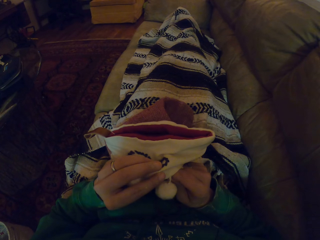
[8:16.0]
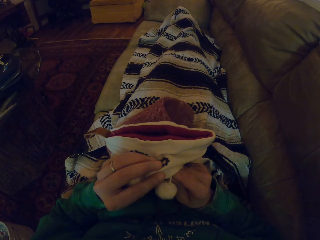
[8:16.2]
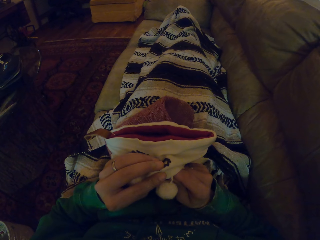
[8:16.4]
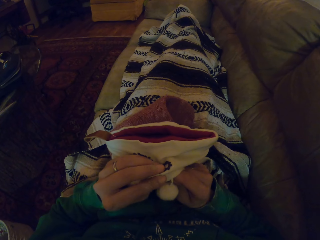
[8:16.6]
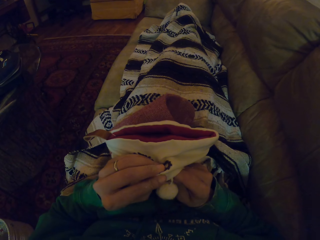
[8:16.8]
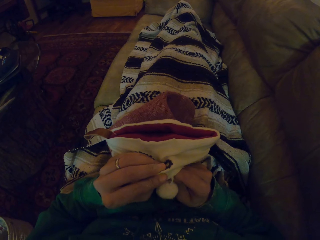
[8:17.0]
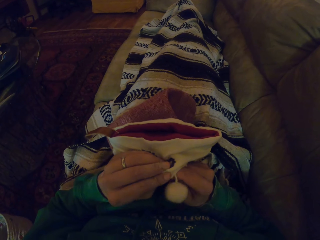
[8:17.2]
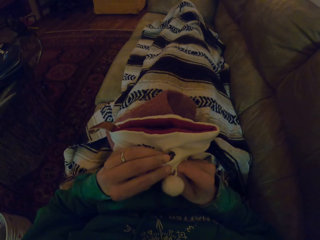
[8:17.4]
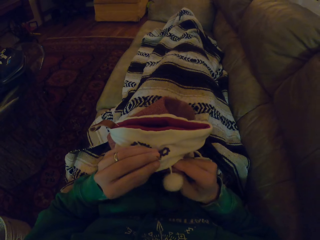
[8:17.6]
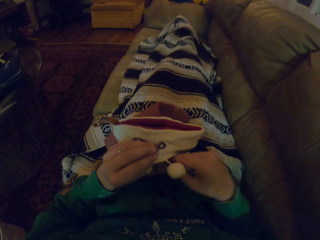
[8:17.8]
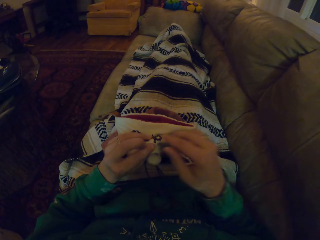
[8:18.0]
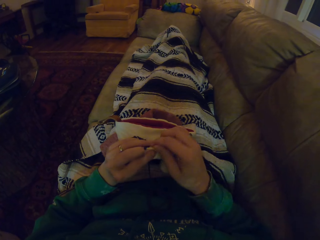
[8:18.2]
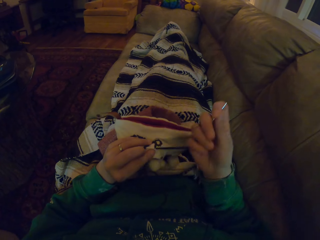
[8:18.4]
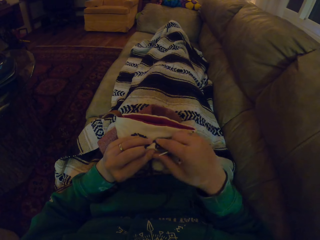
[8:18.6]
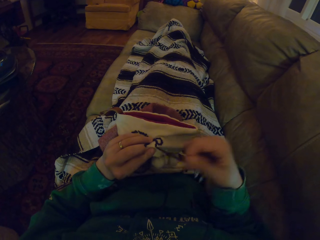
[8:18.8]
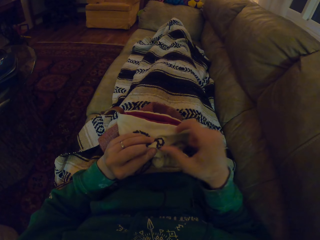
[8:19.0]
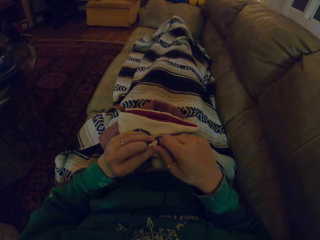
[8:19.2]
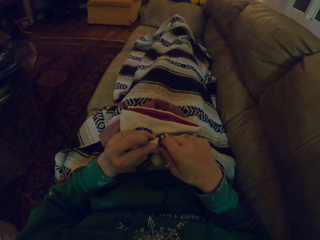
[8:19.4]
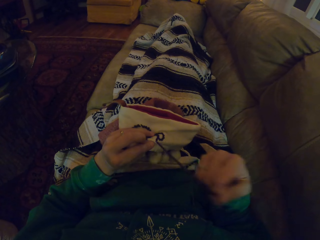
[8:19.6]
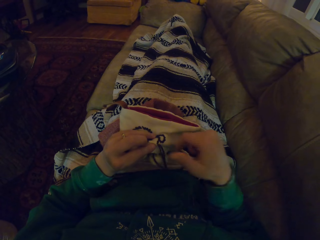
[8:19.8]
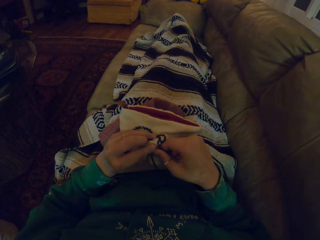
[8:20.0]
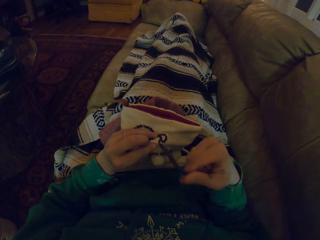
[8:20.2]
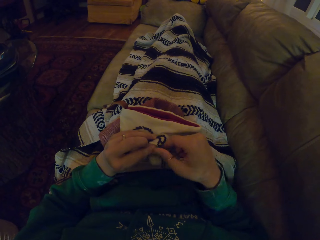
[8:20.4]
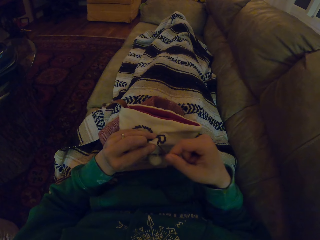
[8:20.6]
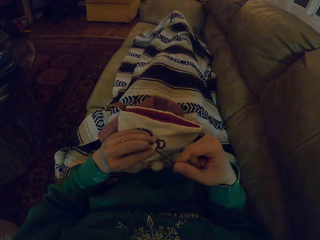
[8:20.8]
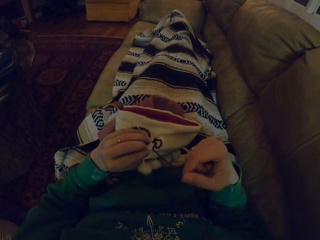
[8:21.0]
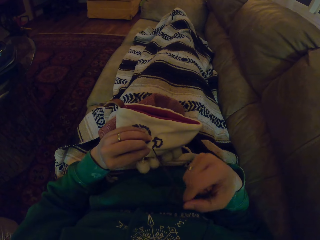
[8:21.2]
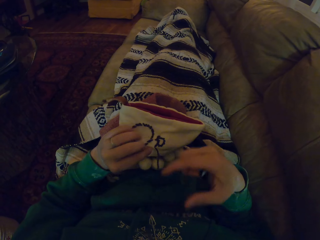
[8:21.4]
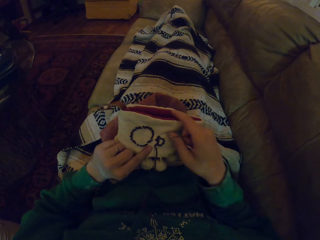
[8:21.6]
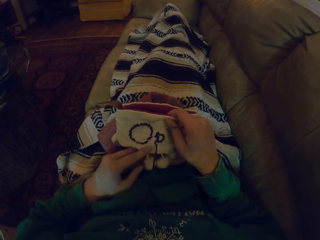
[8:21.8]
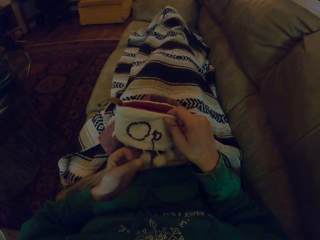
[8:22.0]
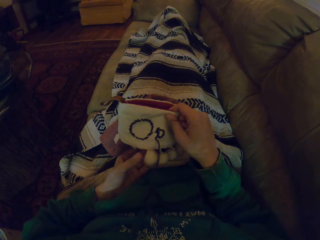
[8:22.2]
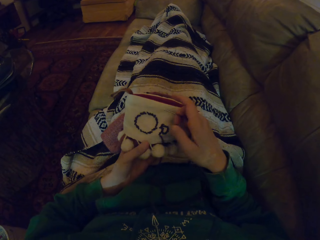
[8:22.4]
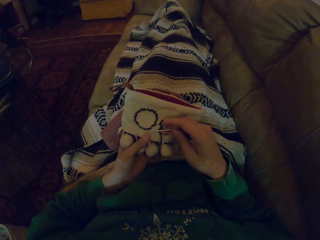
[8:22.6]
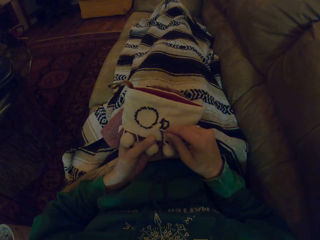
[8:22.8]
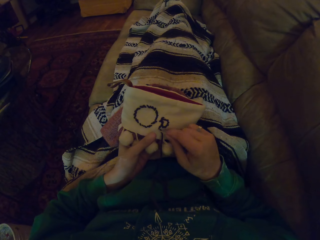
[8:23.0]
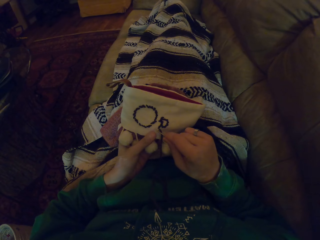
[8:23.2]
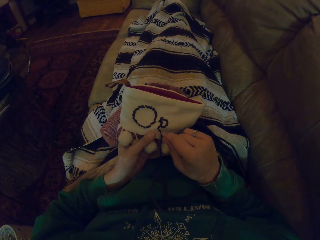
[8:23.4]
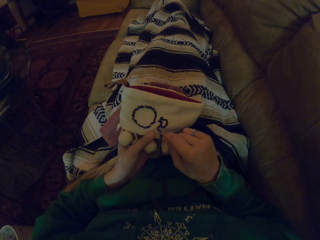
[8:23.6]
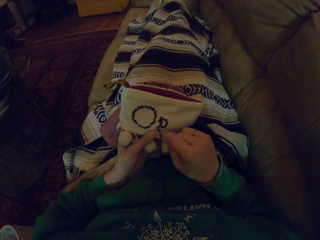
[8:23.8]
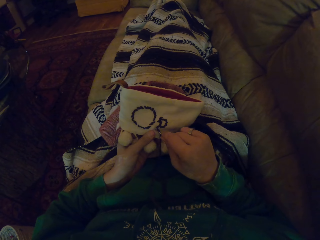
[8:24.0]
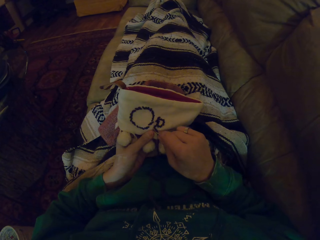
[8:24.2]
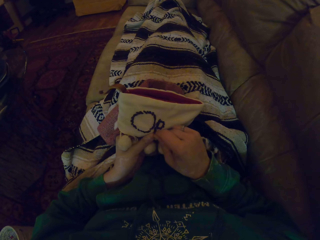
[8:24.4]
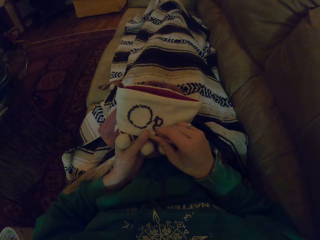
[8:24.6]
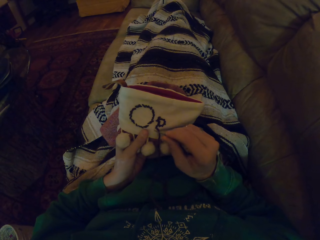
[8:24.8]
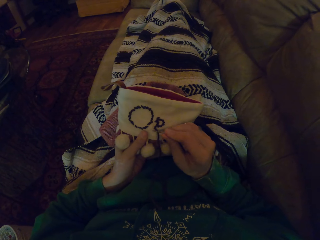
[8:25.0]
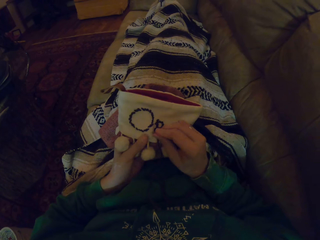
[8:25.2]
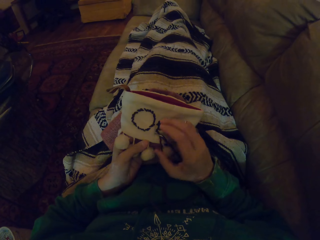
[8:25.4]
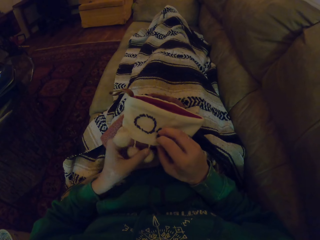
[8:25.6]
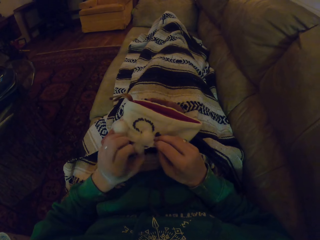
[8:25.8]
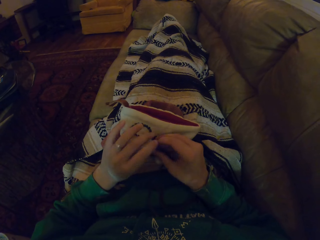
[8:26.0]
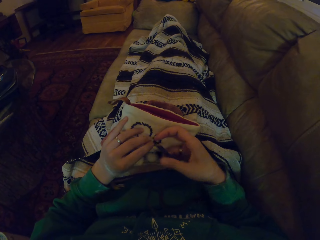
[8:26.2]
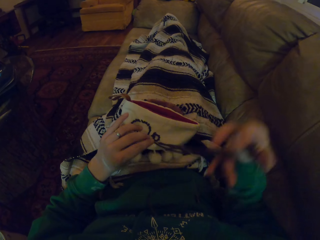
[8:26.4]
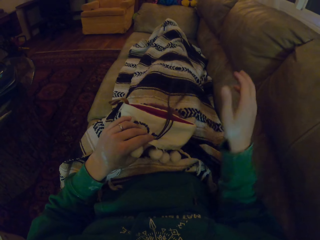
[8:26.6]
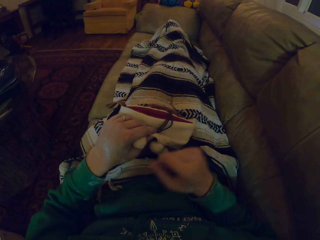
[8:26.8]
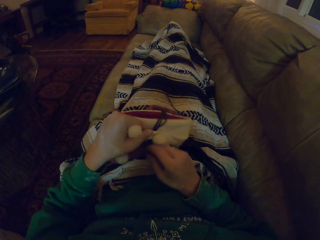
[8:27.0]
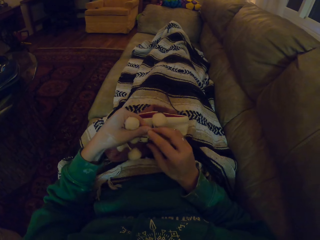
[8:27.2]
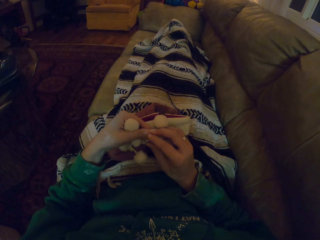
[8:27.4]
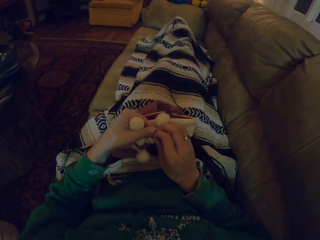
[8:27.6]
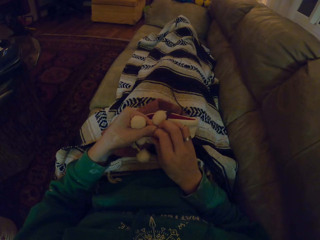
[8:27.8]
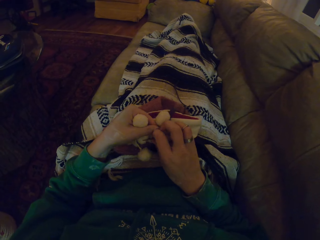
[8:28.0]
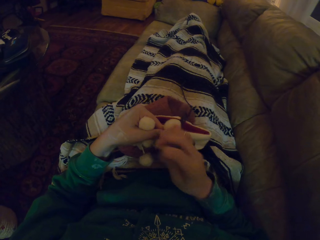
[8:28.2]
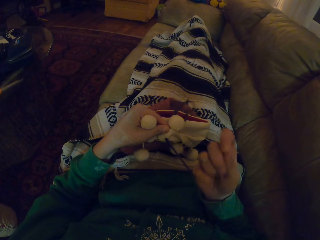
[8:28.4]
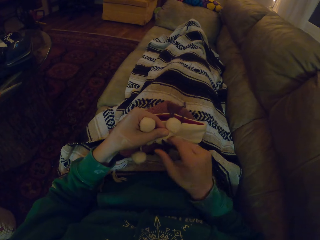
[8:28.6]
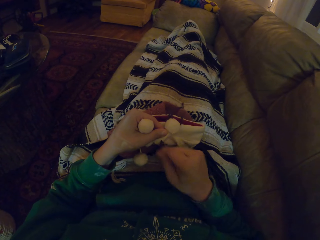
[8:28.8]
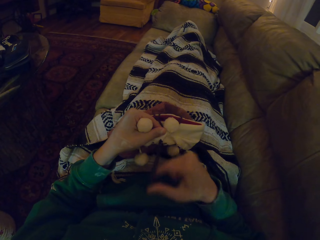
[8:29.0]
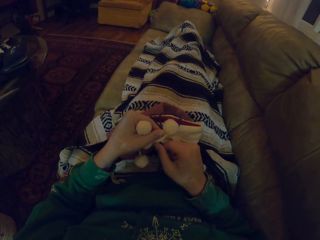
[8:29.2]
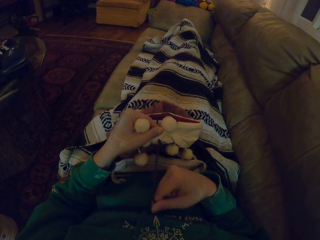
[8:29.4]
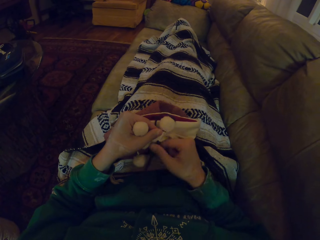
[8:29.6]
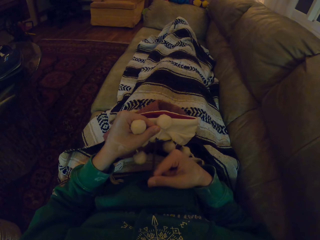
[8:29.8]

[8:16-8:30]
The camera wearer knits the garment. They pull the thread. They adjust the garment. They knit the garment. They move the hand holding the garment. They push the thread. They fold the garment. They pull the thread.

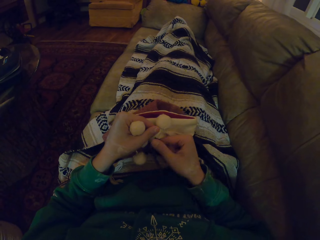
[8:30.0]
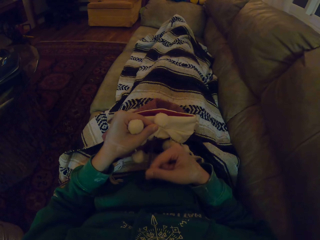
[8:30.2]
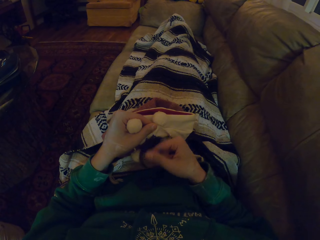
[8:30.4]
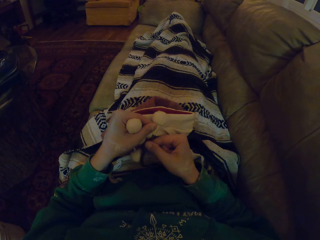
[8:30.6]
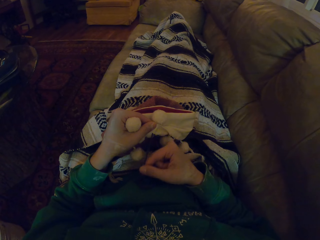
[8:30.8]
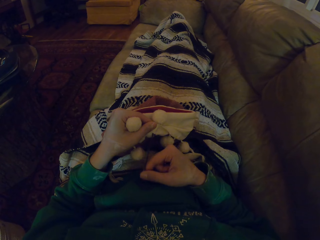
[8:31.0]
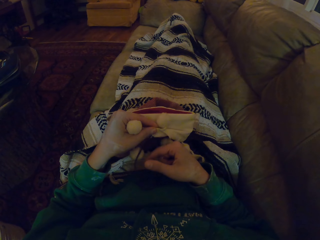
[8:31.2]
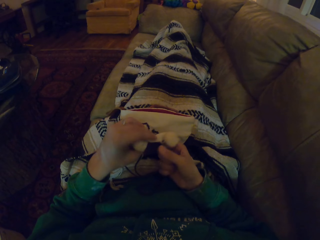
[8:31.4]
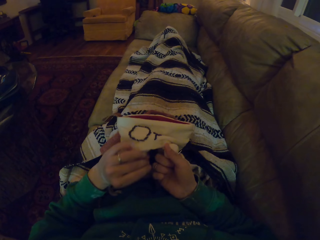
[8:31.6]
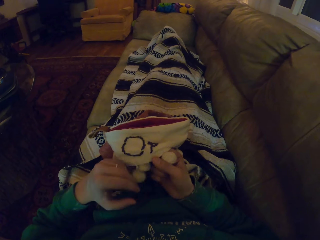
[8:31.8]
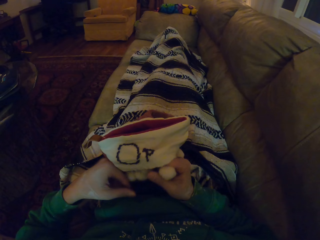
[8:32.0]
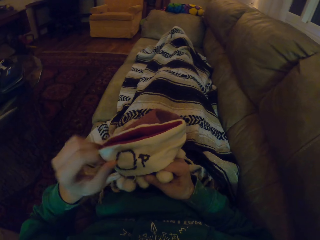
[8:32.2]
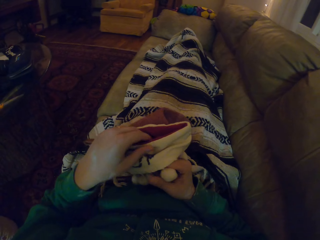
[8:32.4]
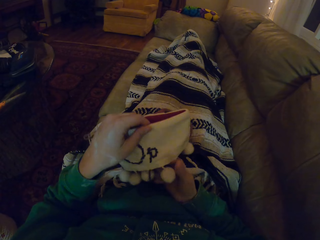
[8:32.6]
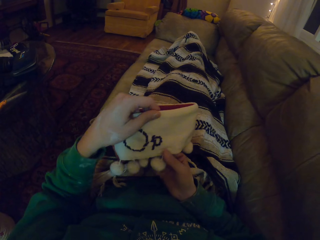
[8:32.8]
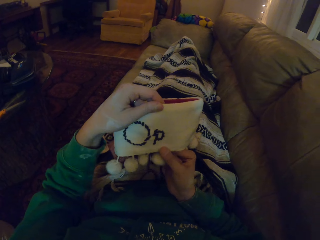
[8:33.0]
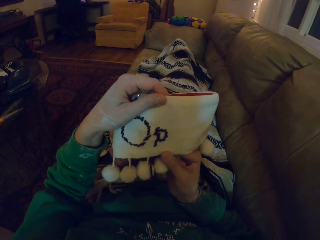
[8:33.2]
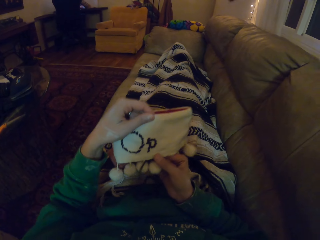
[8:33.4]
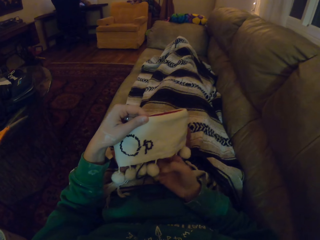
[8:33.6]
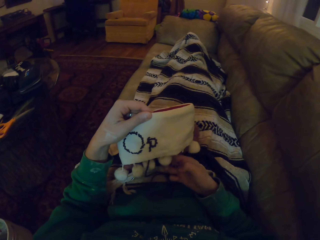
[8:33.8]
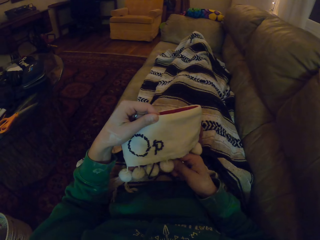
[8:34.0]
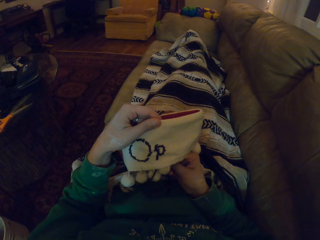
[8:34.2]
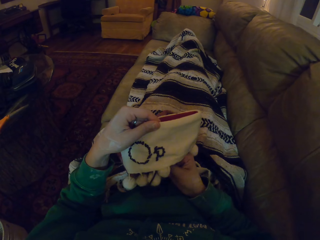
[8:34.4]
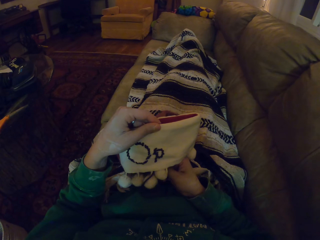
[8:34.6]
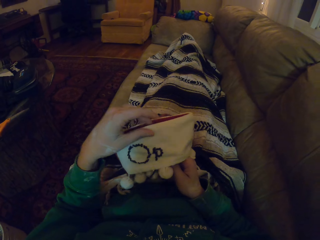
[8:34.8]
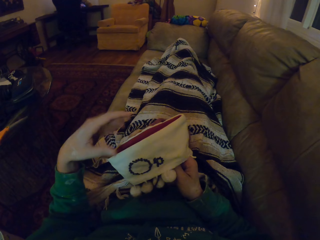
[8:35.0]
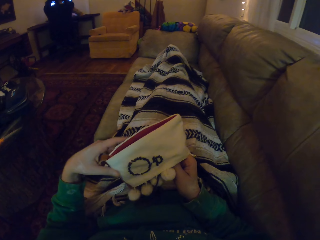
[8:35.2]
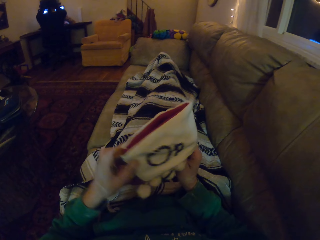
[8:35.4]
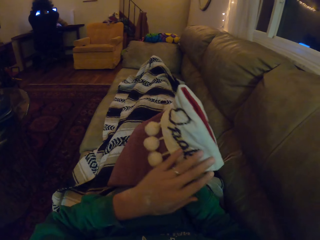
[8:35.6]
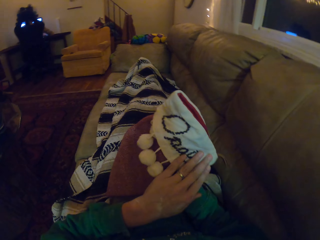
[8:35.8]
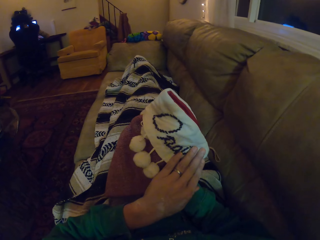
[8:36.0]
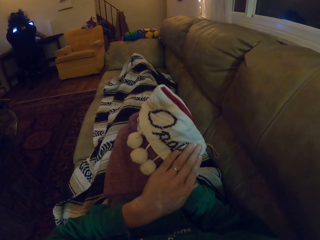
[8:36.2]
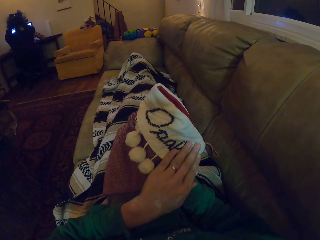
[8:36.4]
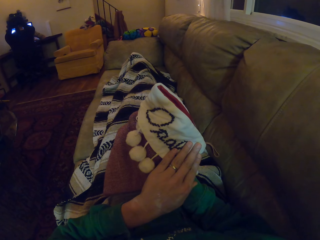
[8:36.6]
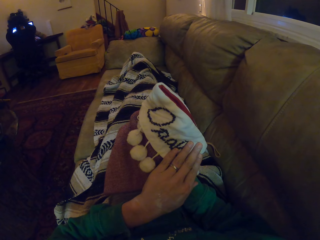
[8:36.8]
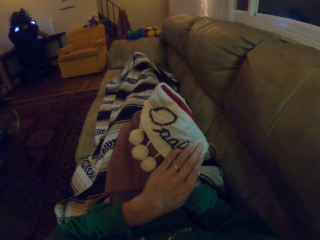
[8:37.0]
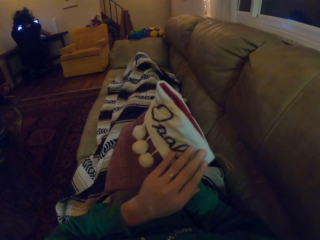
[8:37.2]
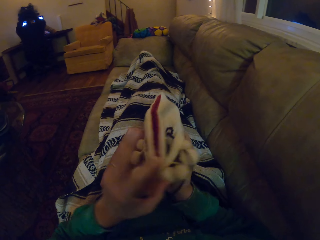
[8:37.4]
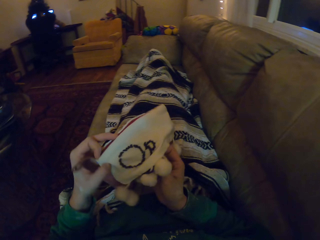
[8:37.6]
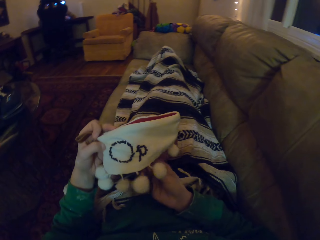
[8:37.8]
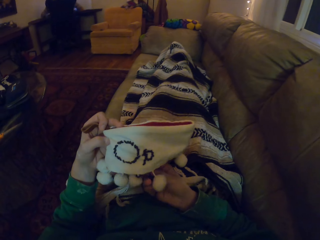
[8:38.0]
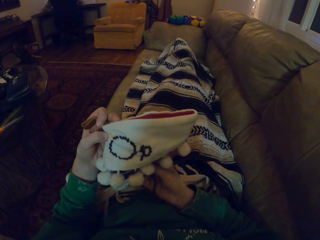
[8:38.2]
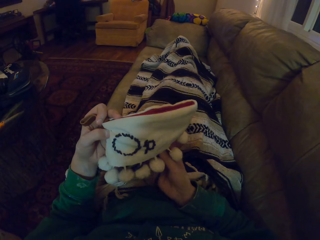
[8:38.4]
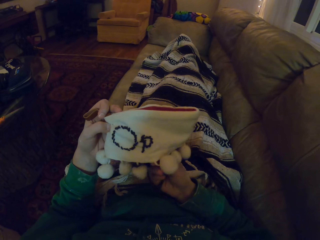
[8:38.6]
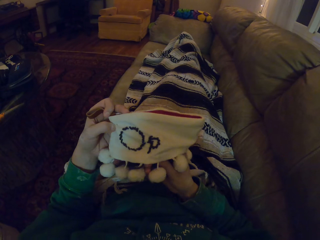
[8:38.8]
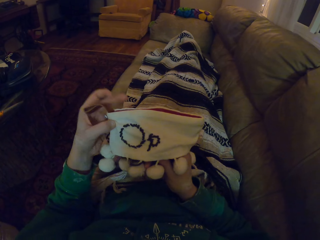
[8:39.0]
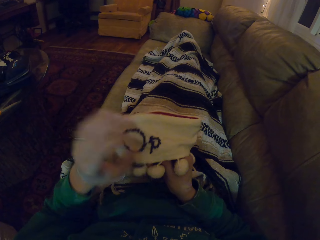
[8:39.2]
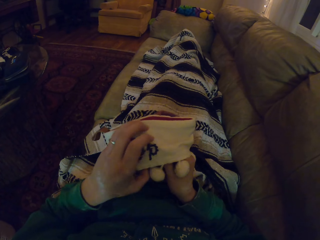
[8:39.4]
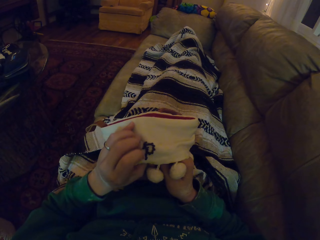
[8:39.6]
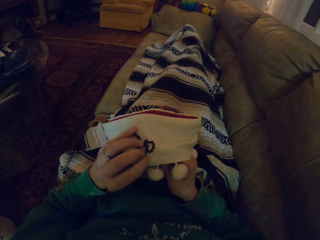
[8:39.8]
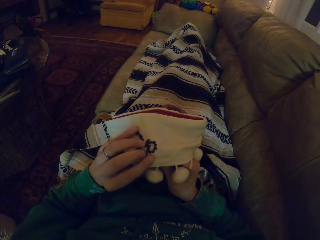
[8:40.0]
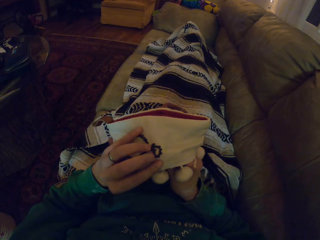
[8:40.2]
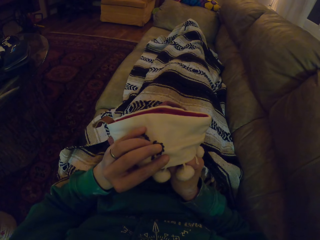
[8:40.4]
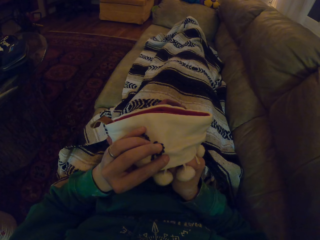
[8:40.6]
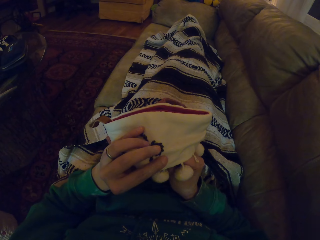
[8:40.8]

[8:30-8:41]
The camera wearer turns the garment. They straighten the garment. They stare at the garment. They move the hands holding the sewing needle. They turn the garment. They stare at the garment in the room. They turn the garment. They adjust the garment. They move the hand holding the garment.
